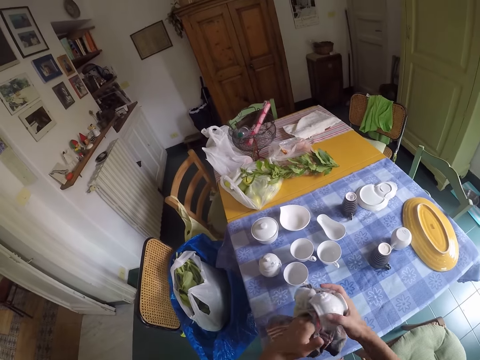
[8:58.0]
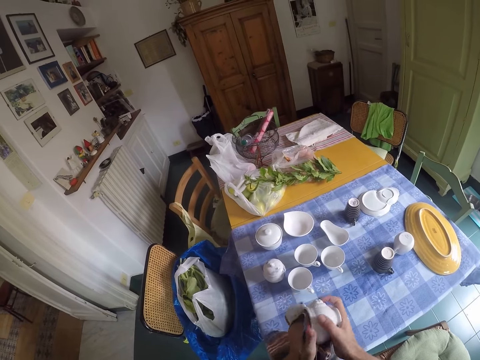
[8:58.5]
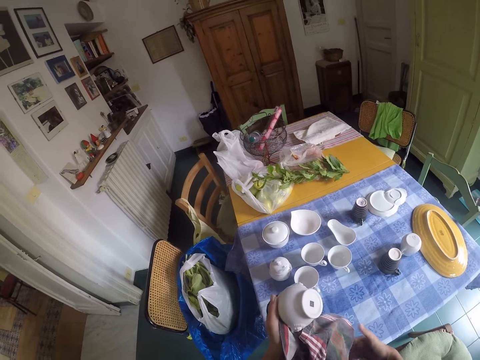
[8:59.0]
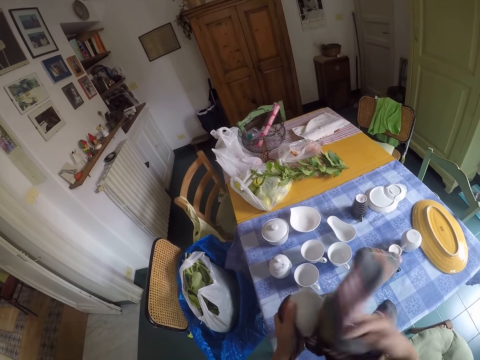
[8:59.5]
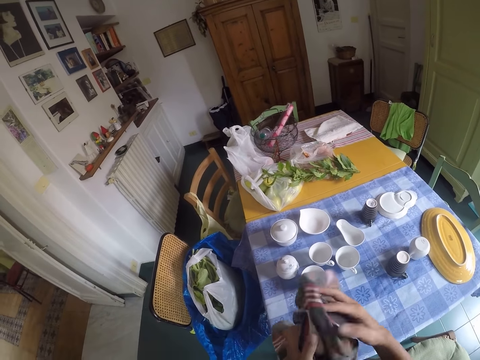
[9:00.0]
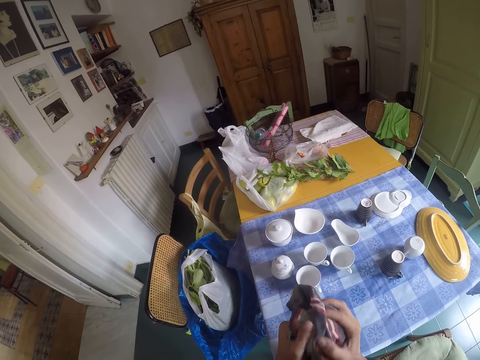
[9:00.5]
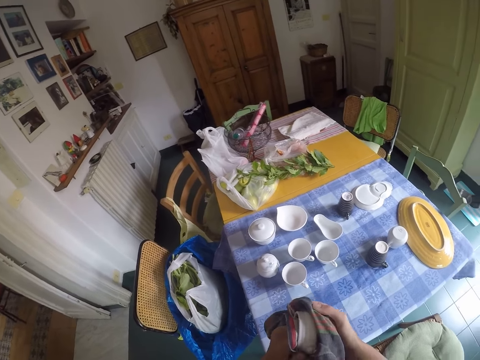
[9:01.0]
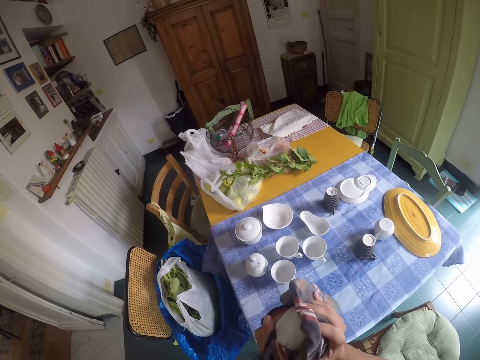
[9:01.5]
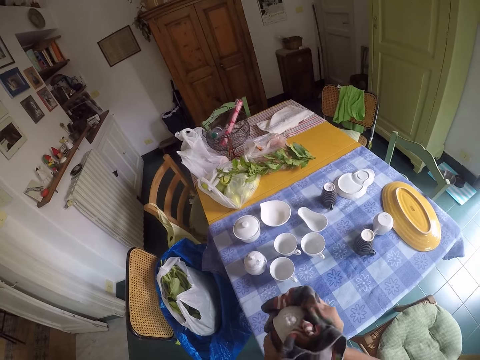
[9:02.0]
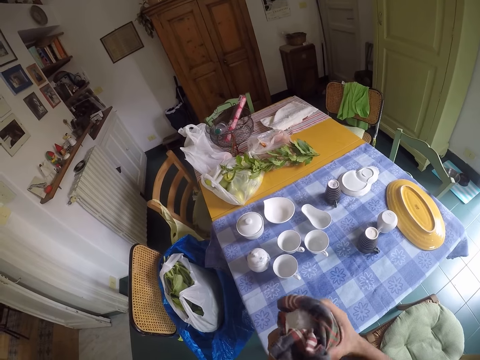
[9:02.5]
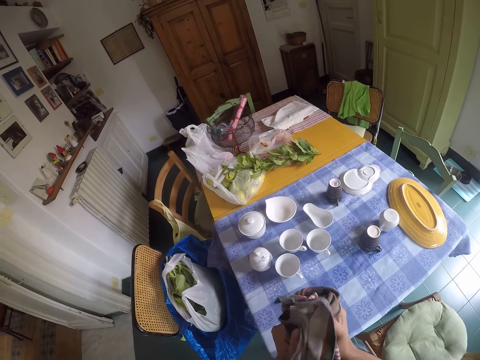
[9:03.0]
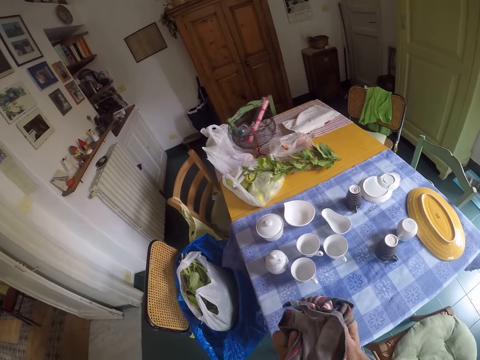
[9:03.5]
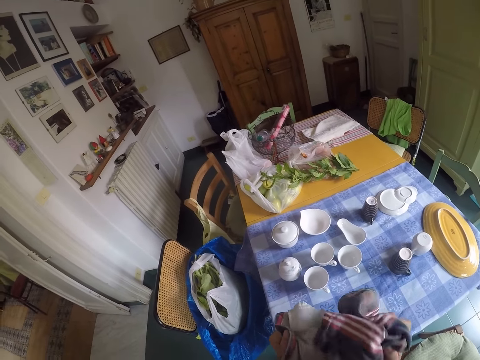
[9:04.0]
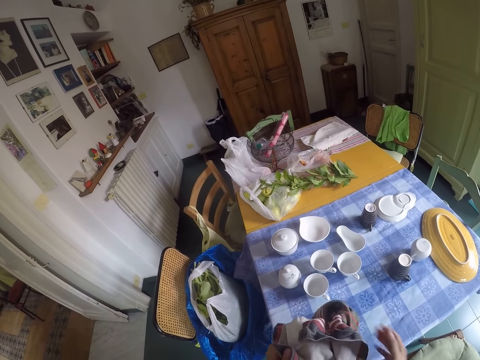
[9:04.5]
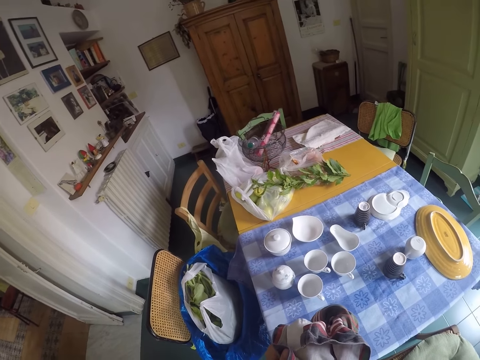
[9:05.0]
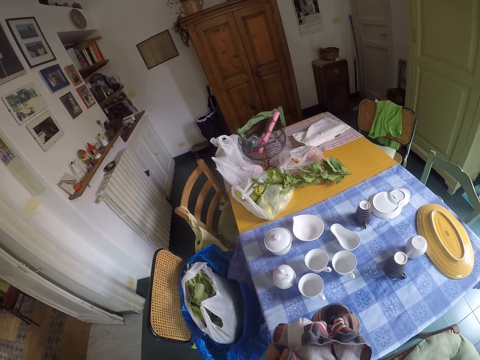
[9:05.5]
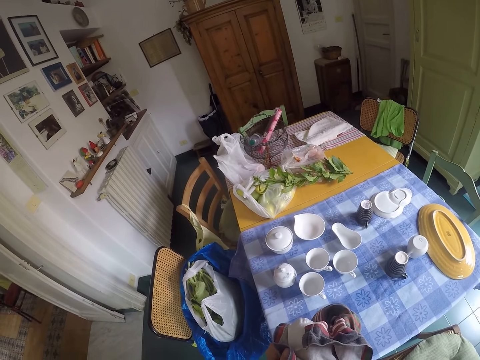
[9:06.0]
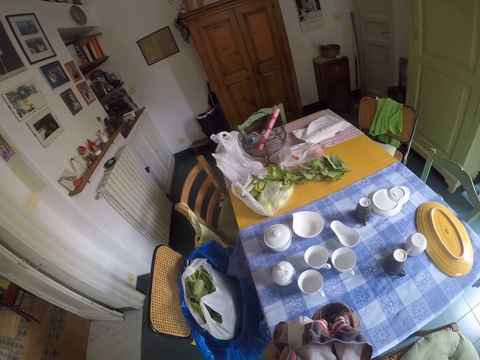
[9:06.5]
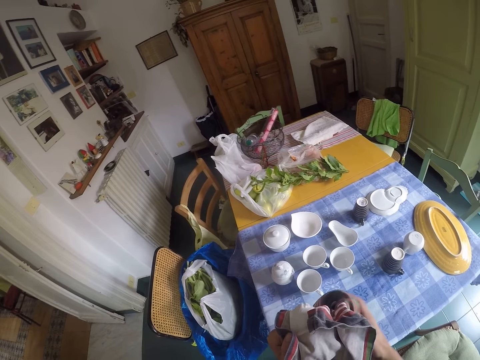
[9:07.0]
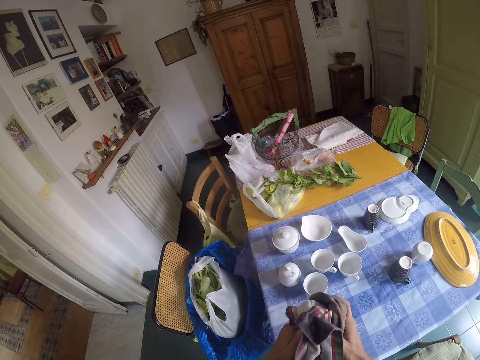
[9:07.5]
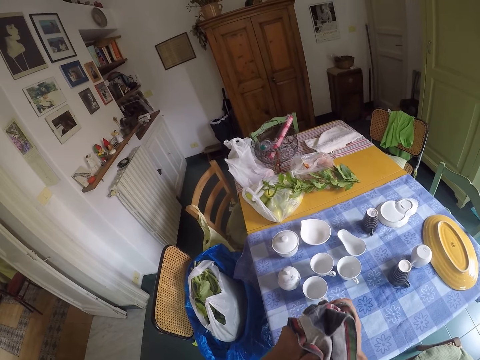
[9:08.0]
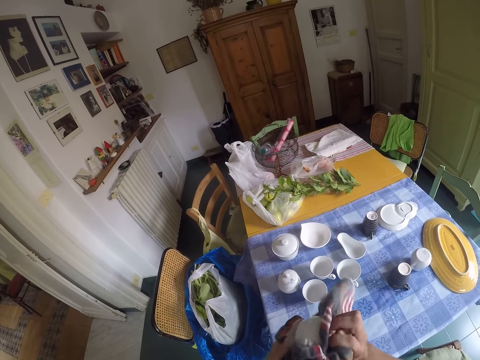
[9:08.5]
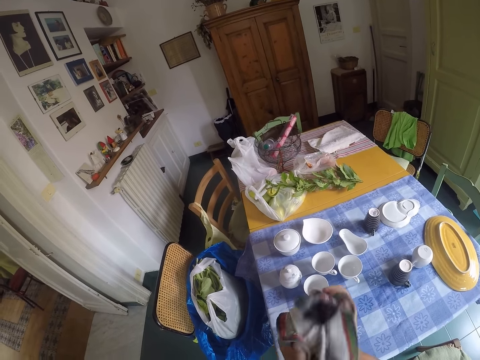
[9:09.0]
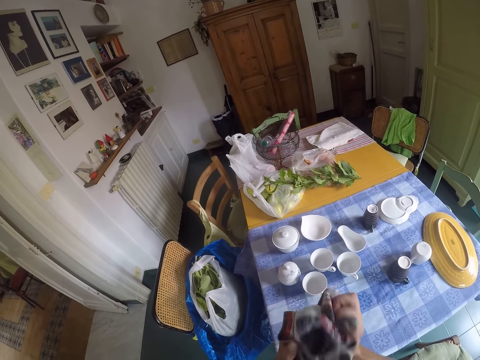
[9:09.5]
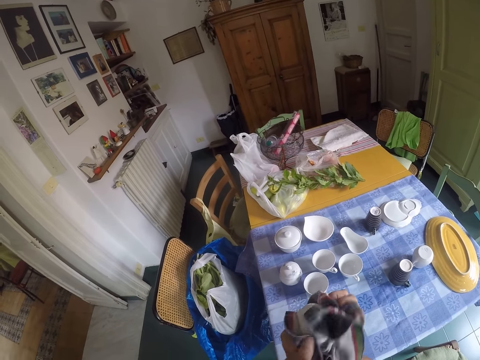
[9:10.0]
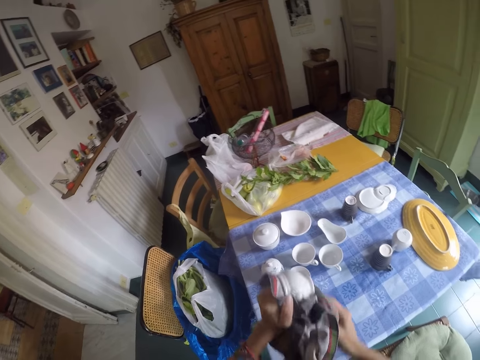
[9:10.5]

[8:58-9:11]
The camera wearer takes another bowl. They wipe the pot bowl. They remove a hand from the cloth. They do something. They stop to wipe. They continue to wipe the bowl. They dry utensils with the towel.

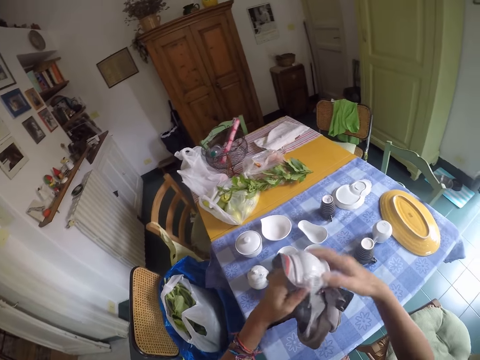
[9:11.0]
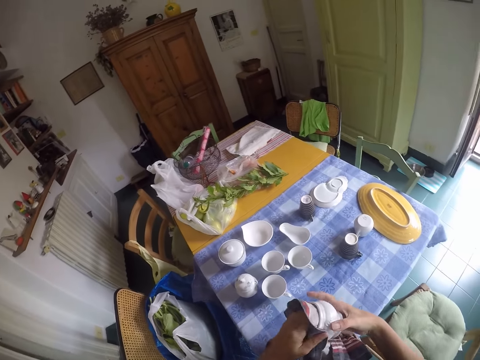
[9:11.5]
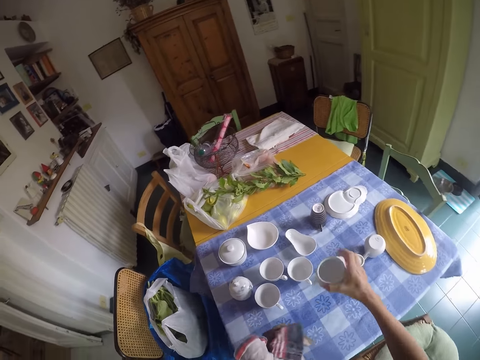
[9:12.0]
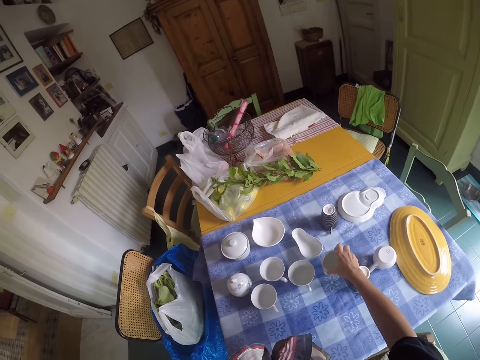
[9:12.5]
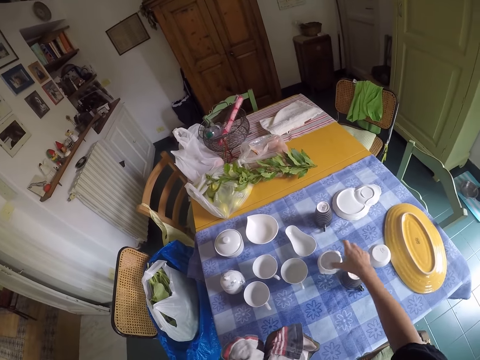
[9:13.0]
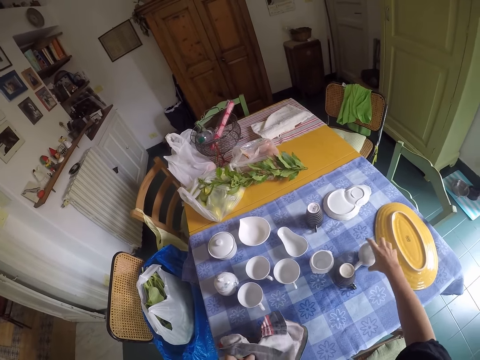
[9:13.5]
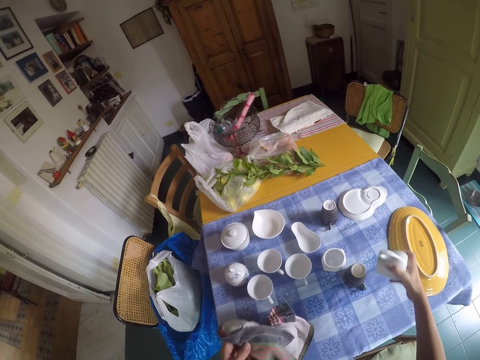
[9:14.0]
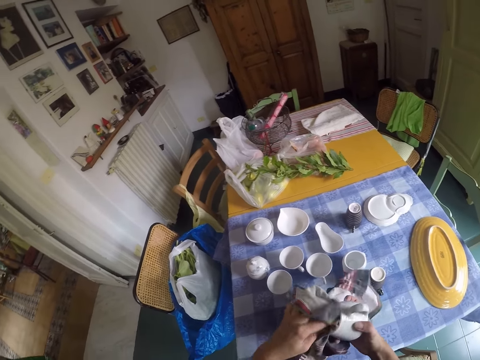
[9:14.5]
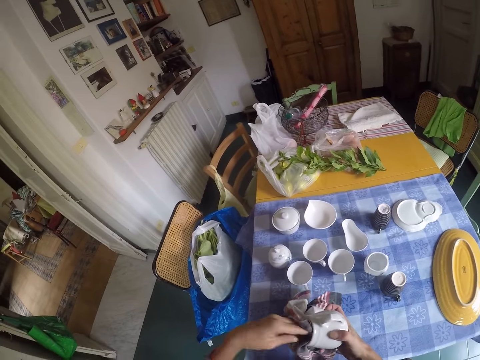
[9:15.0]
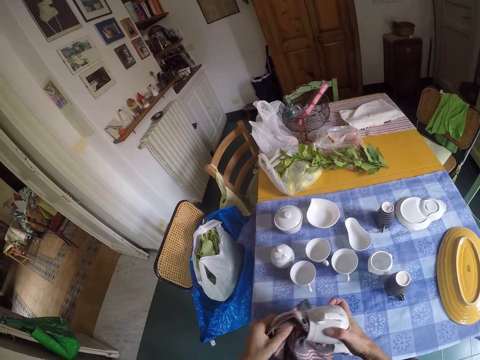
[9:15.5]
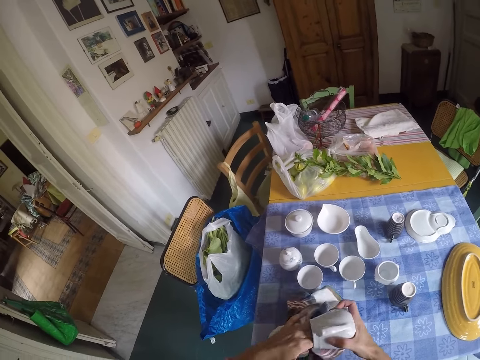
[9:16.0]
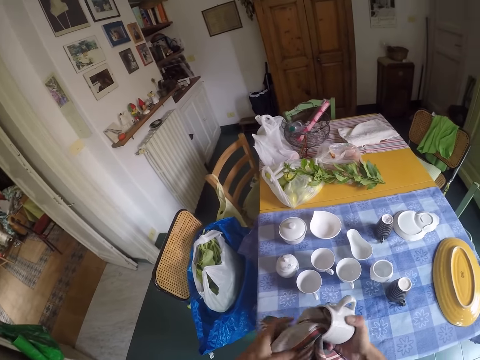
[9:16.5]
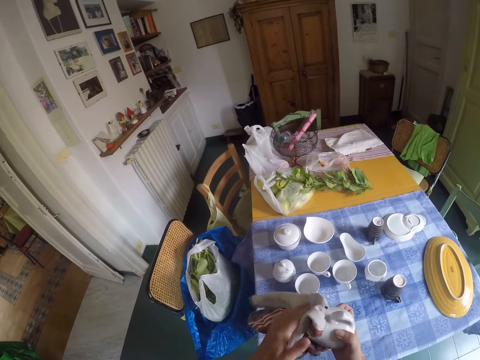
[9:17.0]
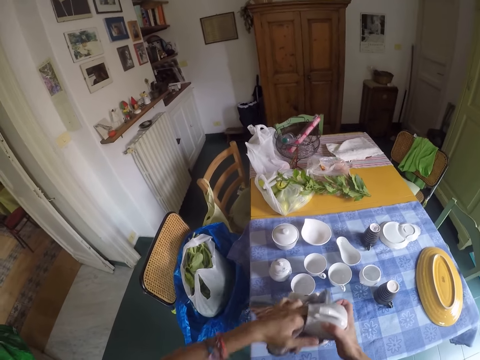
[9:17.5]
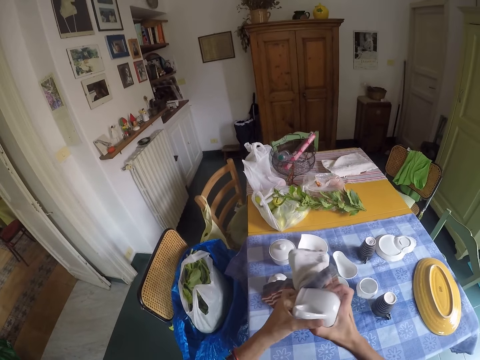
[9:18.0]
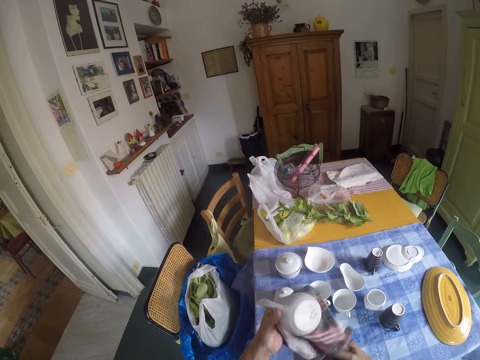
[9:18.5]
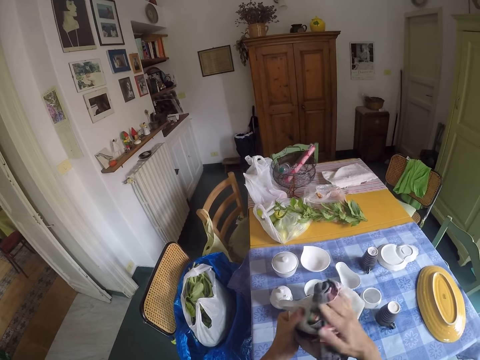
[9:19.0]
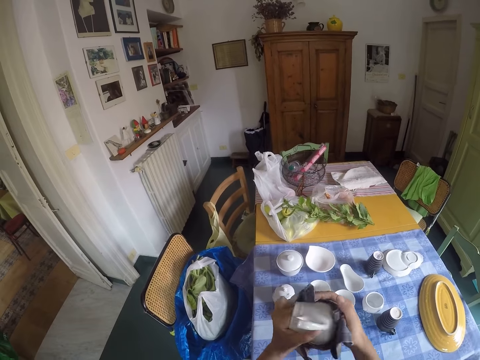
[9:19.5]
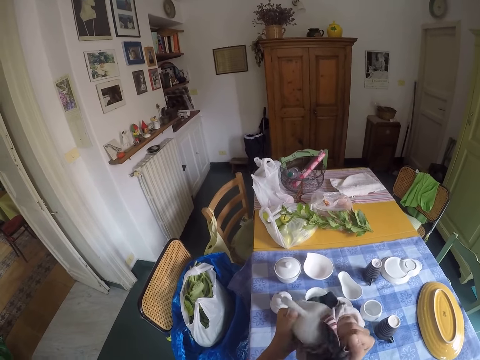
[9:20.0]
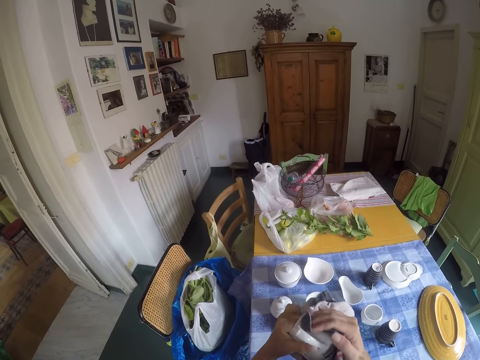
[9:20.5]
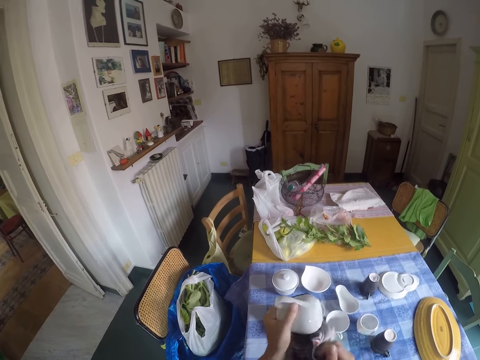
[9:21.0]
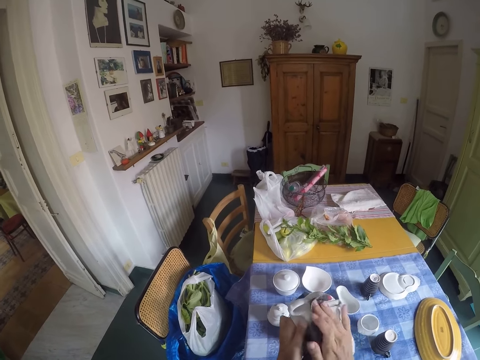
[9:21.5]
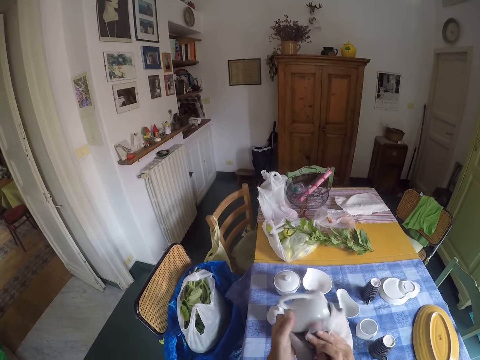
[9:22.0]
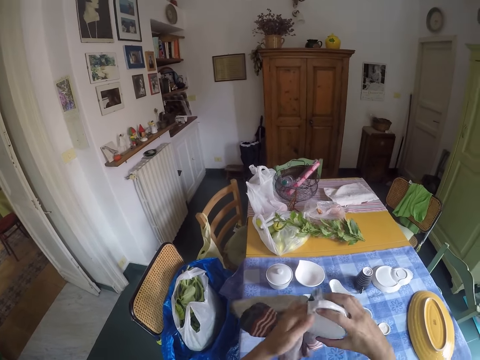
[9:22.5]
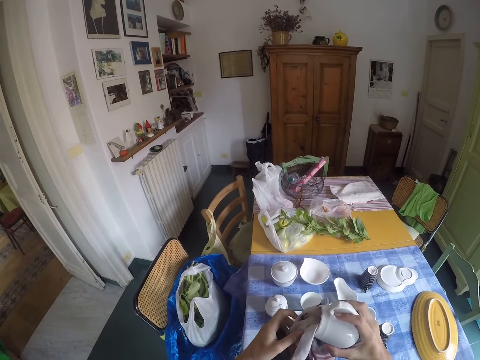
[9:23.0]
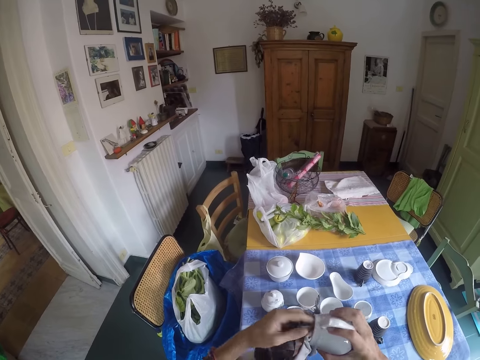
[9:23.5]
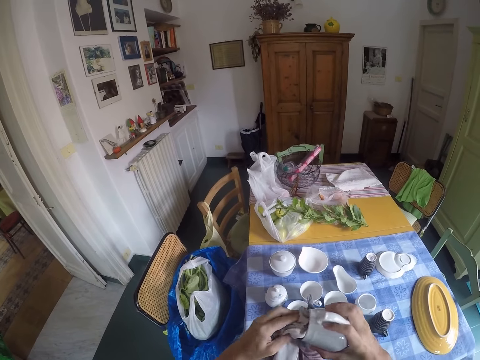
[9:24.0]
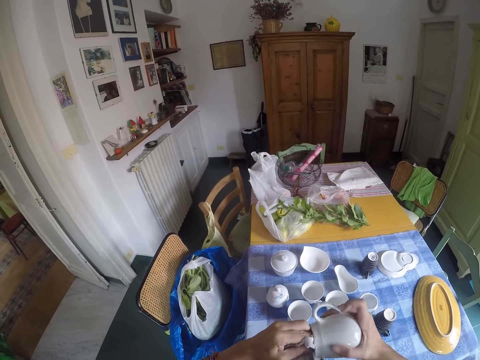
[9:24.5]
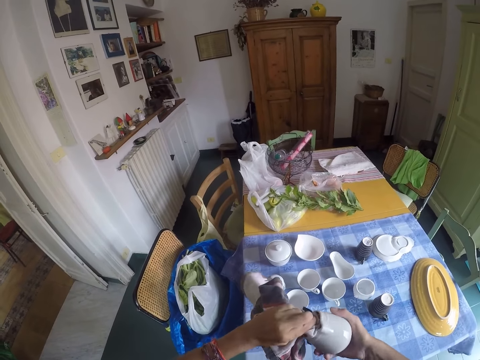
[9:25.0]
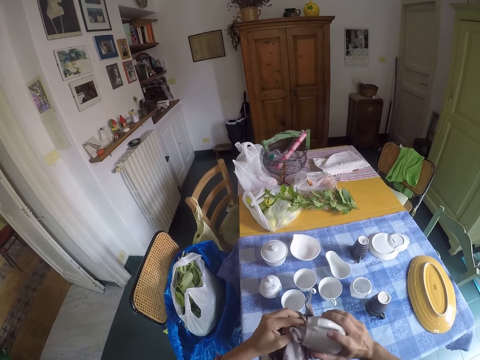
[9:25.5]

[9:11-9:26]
The camera wearer puts the soup bowl on the table. They take a cup and wipe the cup.
